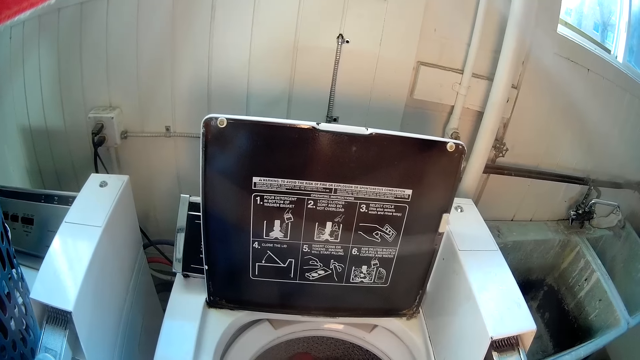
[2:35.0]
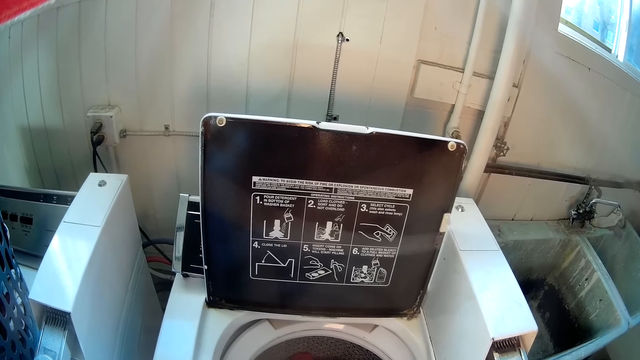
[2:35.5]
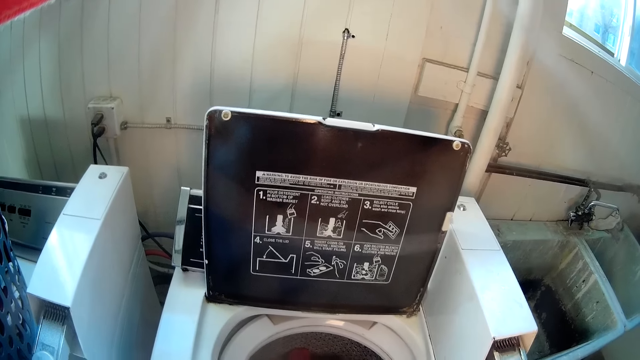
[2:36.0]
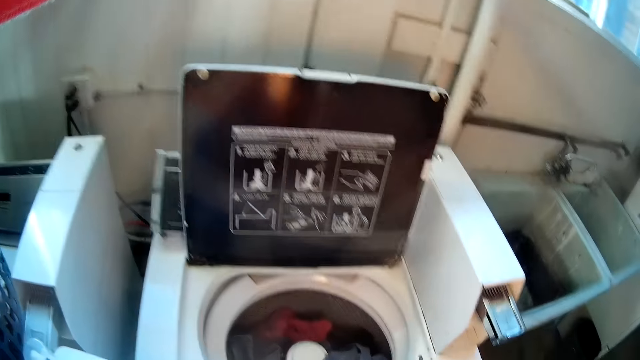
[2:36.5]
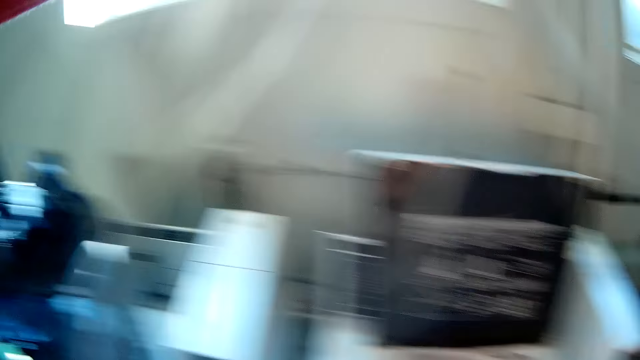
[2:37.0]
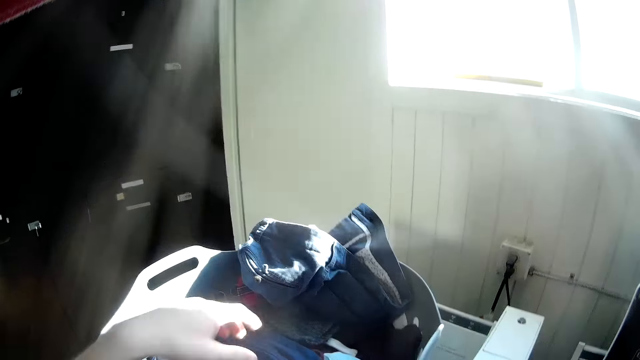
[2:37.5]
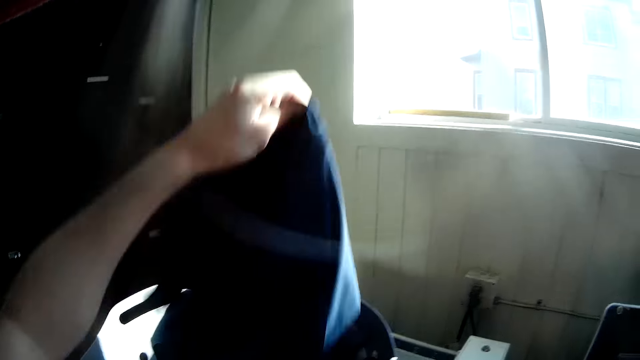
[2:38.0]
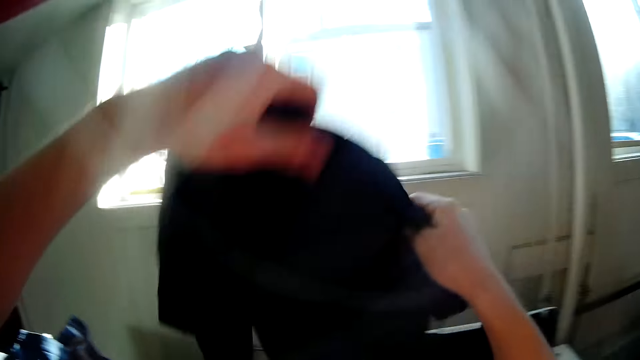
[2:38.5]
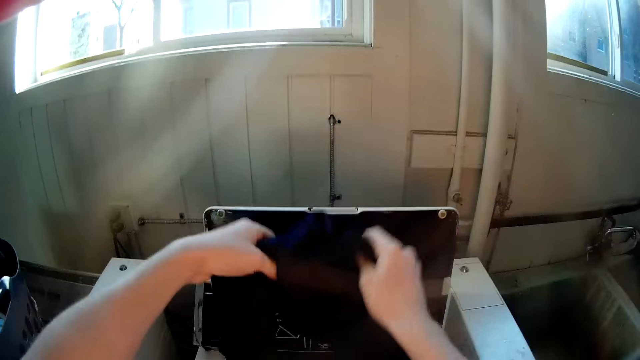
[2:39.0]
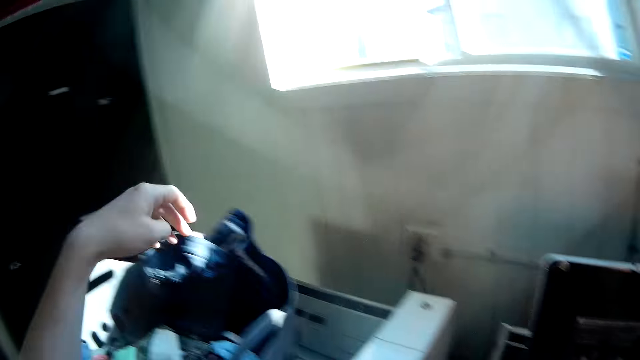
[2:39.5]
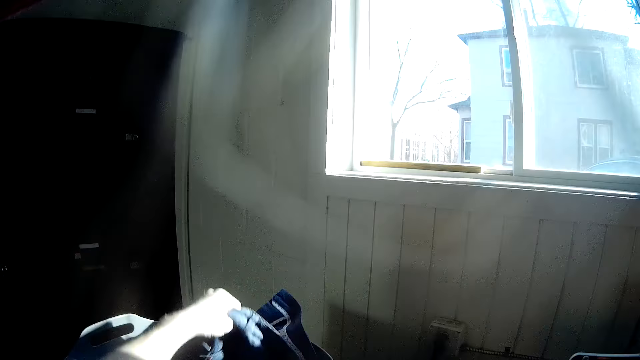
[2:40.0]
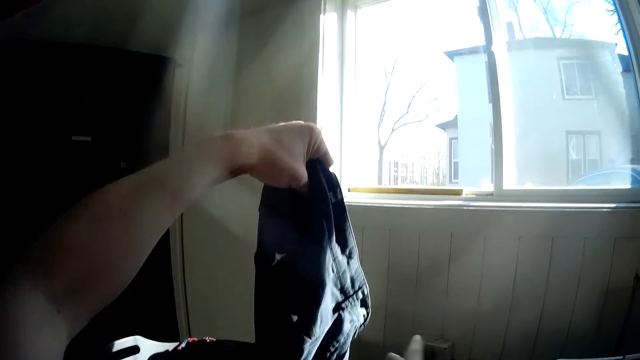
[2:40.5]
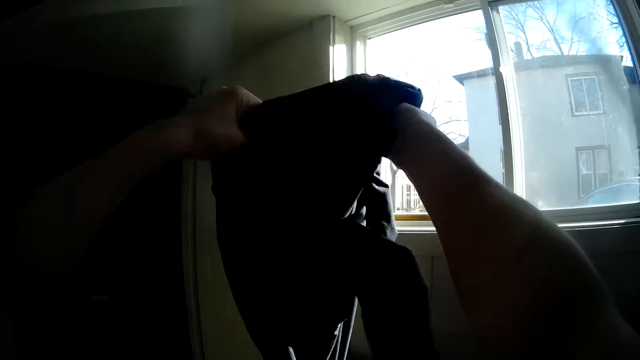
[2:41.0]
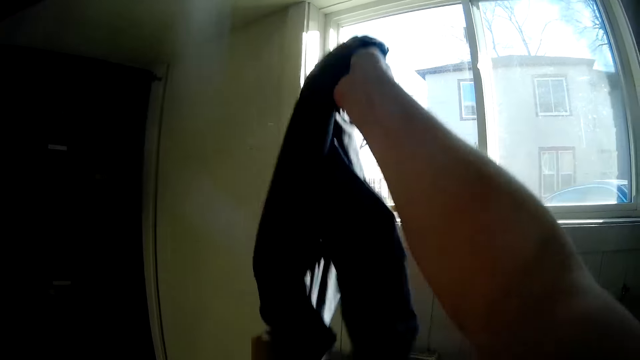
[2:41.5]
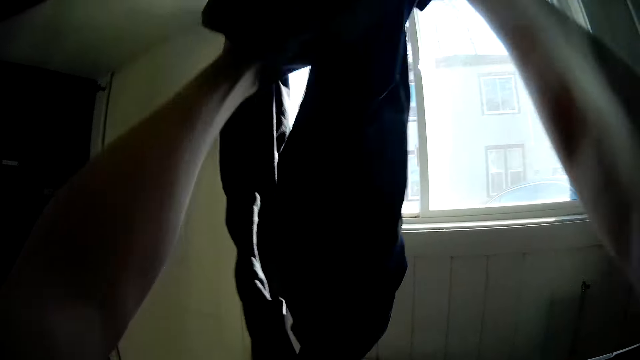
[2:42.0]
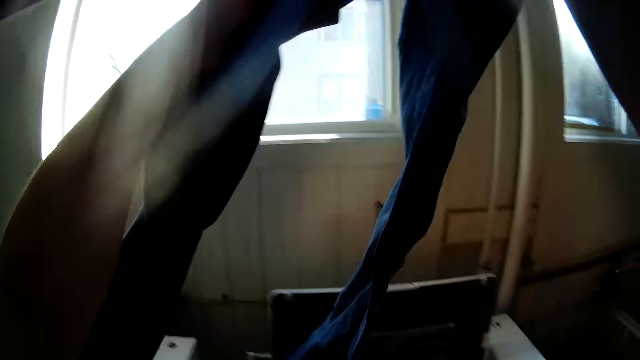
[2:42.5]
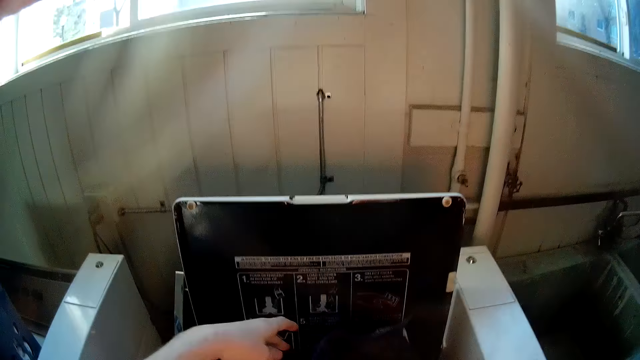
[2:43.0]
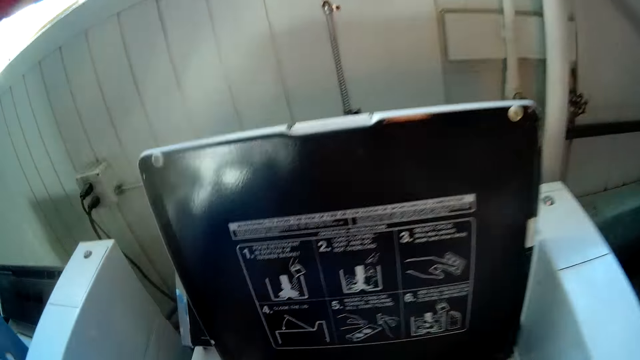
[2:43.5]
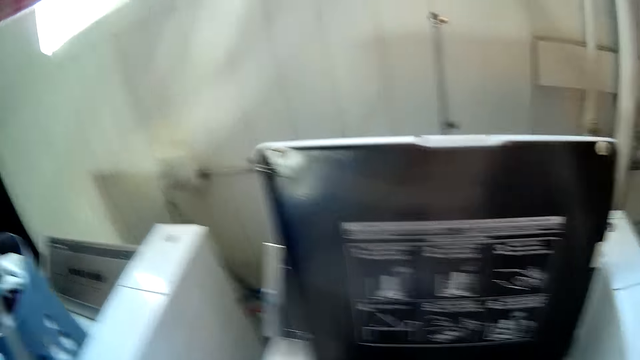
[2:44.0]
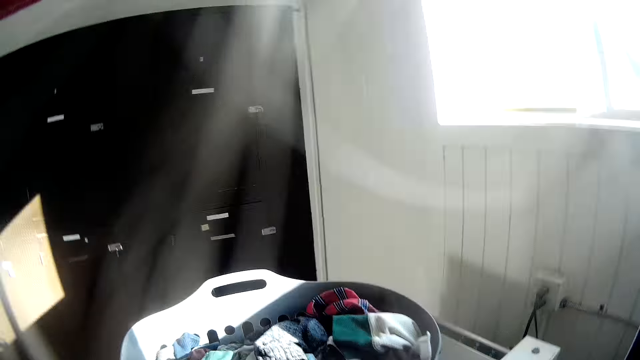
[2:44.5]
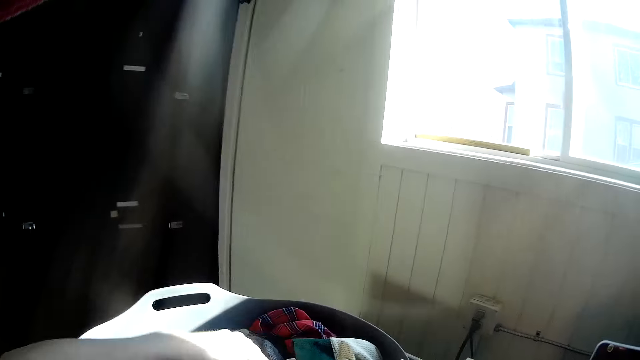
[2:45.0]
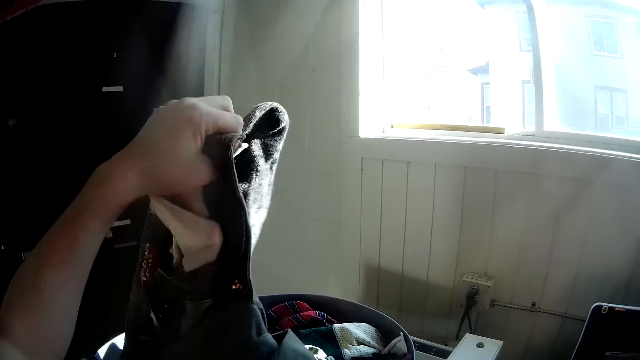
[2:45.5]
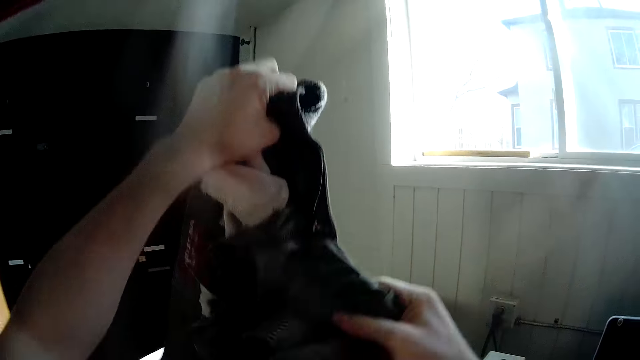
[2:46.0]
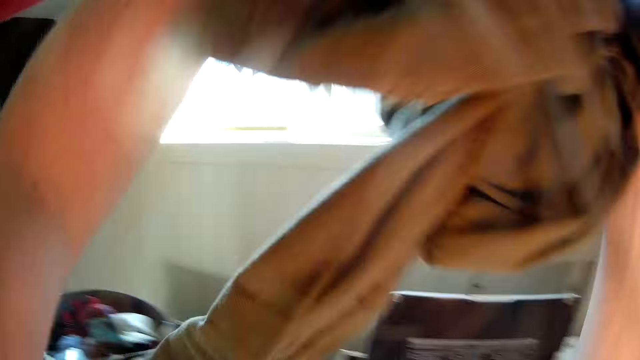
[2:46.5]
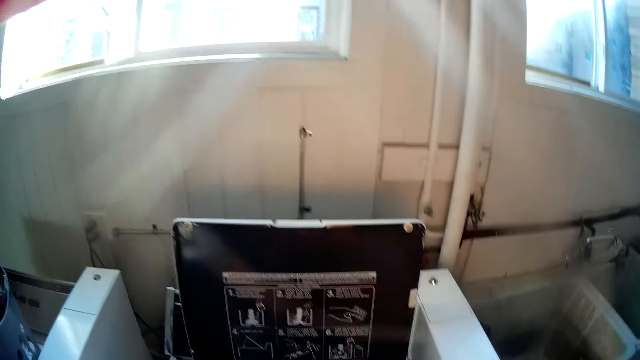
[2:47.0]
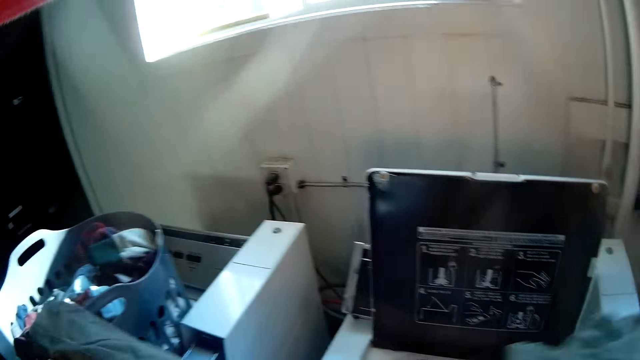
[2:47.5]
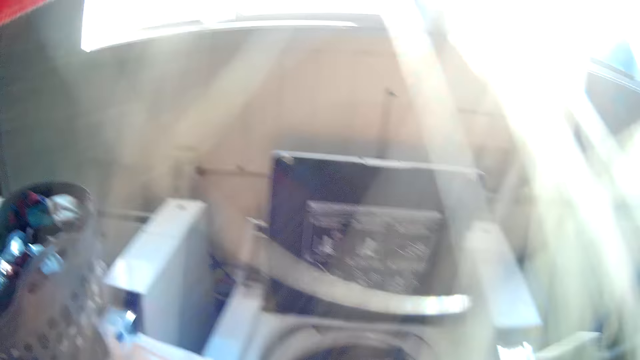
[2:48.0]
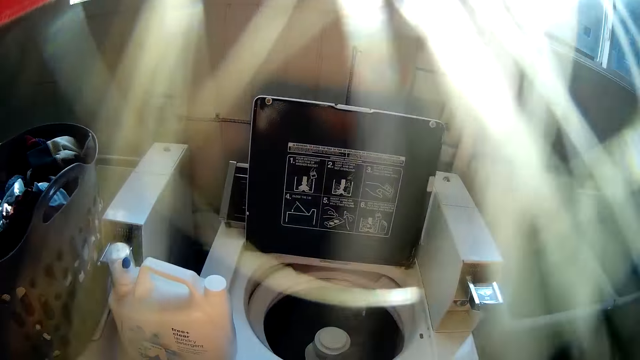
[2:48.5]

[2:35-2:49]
The camera wearer looks around the laundry. He moves a cloth from the basket or plastic bin into the washing machine with his hands. He does so again. He moves some clothes from the basket into the washing machine with his hands. He picks up the cloth from the plastic bin. He stares at the washing machine.

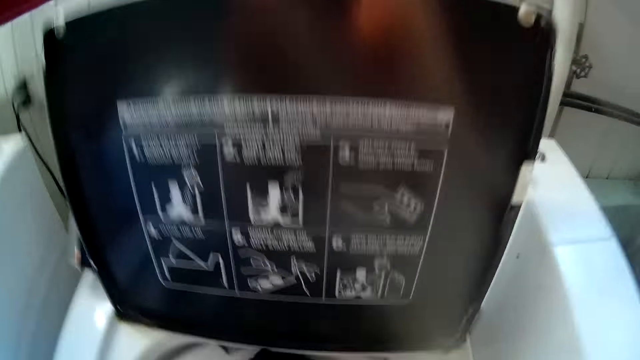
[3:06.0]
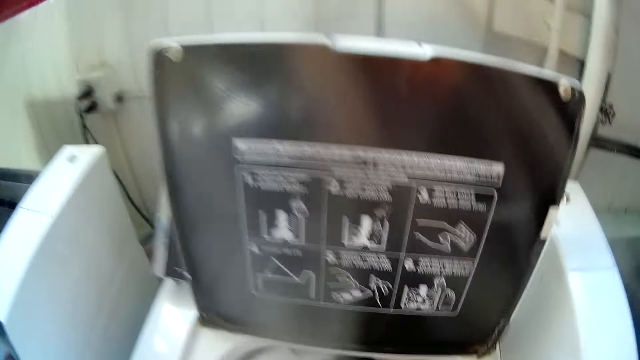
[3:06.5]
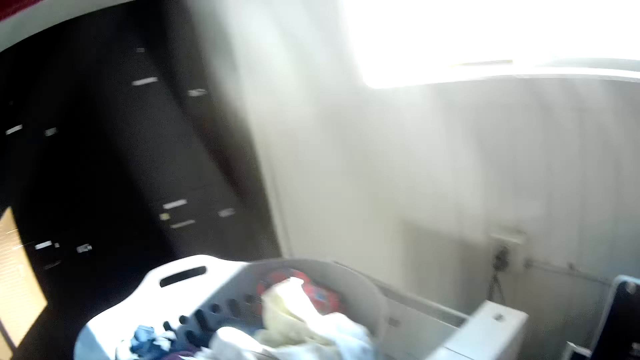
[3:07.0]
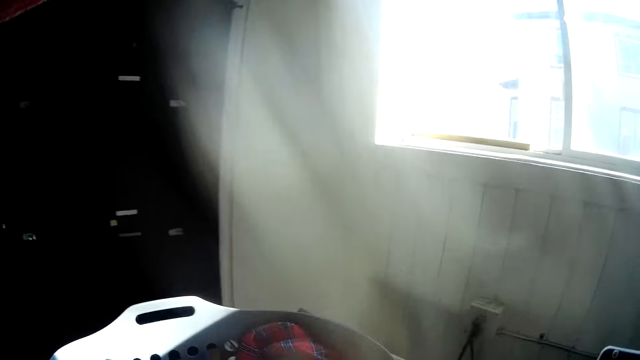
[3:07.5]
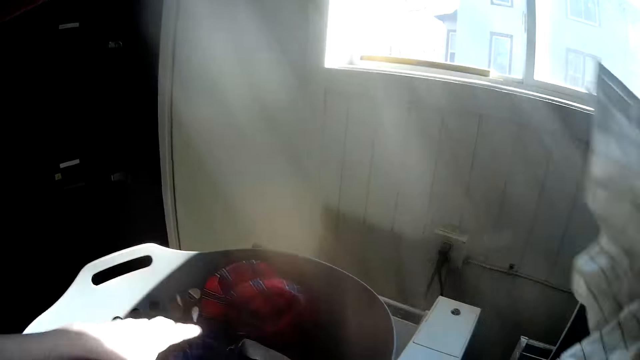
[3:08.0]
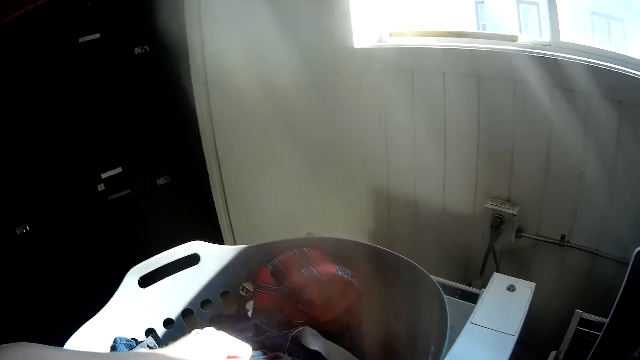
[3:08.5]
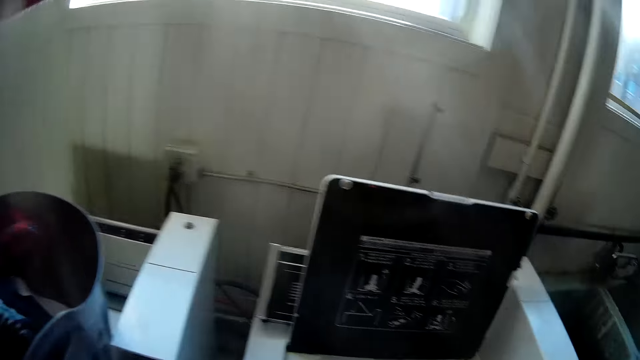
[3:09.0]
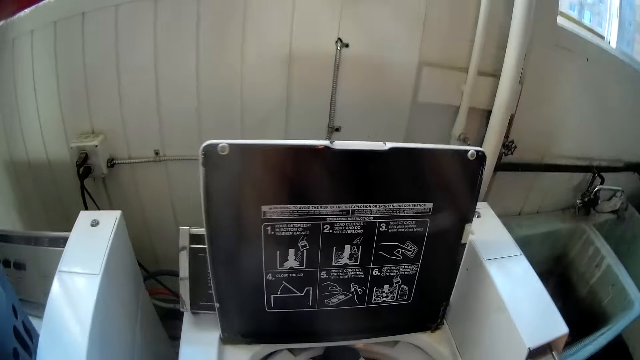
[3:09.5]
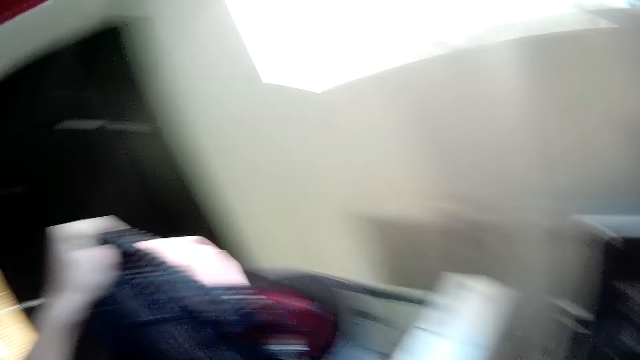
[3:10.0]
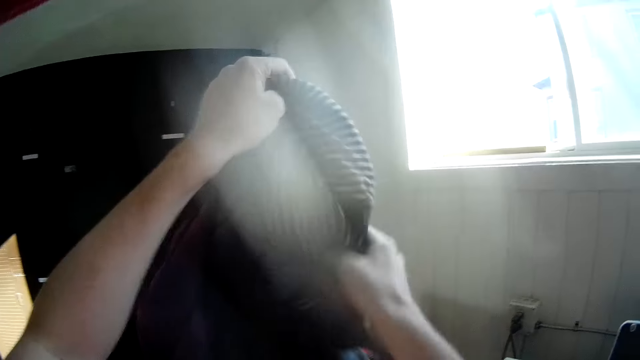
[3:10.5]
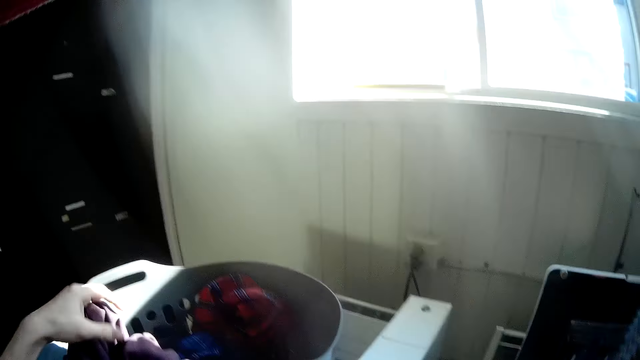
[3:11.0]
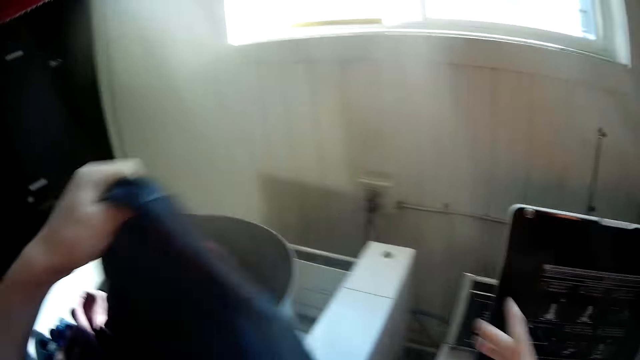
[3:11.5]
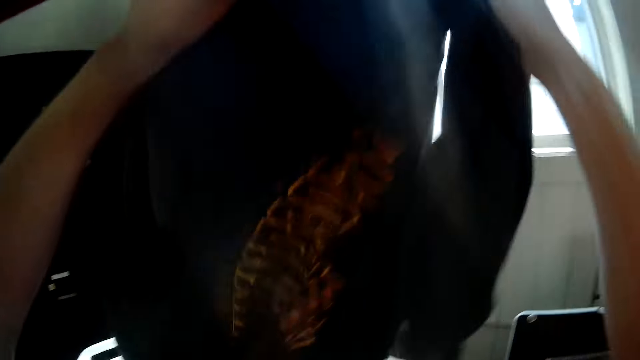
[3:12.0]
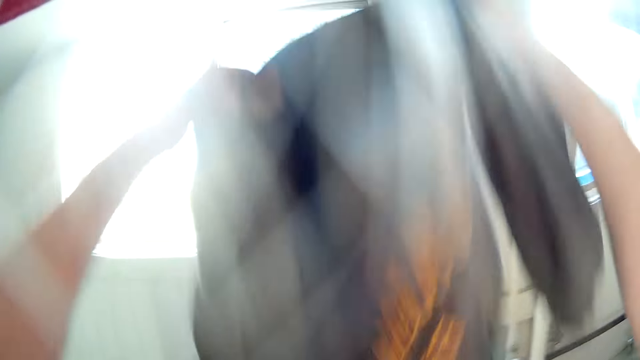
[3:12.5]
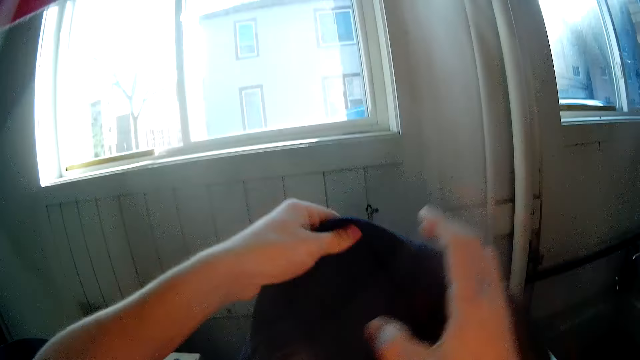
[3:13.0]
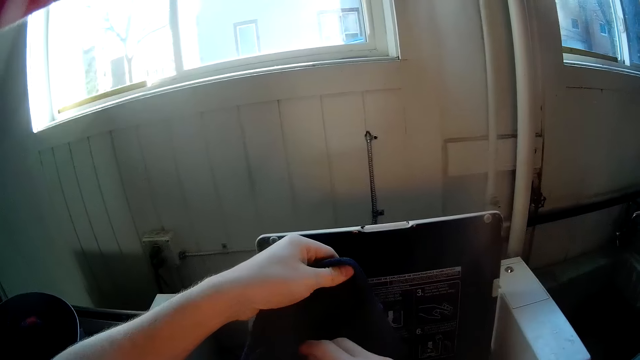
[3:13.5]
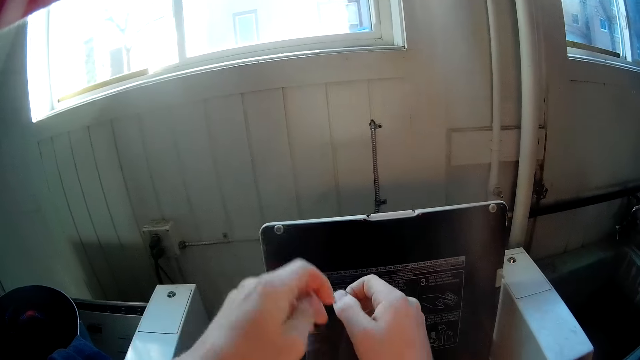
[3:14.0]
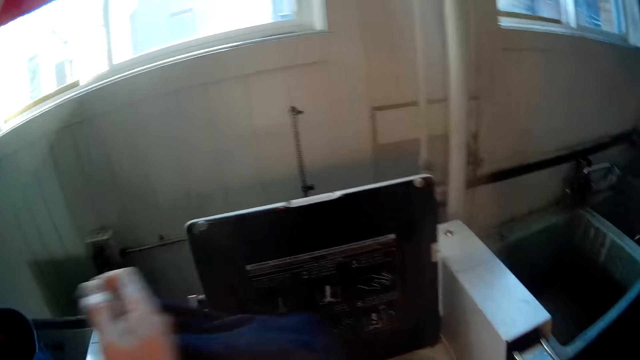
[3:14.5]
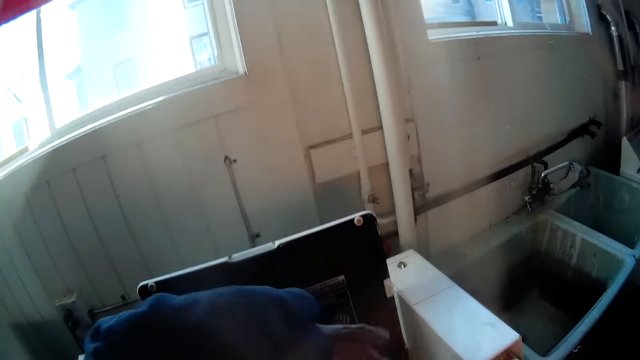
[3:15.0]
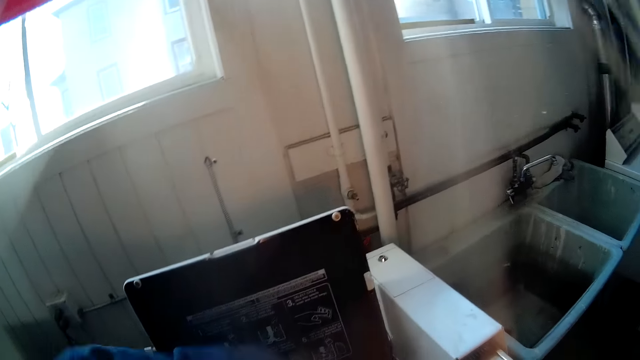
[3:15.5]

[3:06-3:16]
The camera wearer puts the cloth in the washing machine. He moves some clothes from the basket into the washing machine with his hands. He stares at the washing machine. He moves a cloth from the basket into the washing machine with his hands. He picks up a cloth from the basket with his hands. He removes another cloth from the cloth in his hands.
